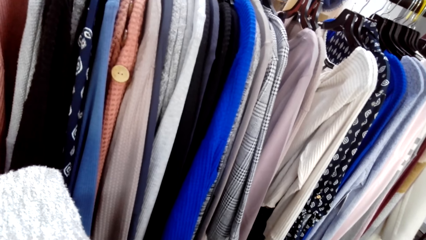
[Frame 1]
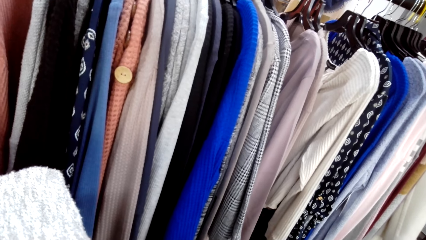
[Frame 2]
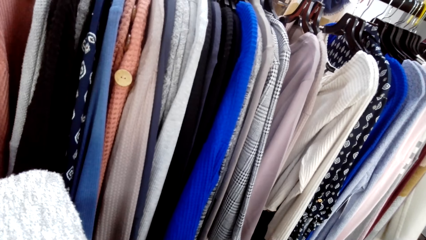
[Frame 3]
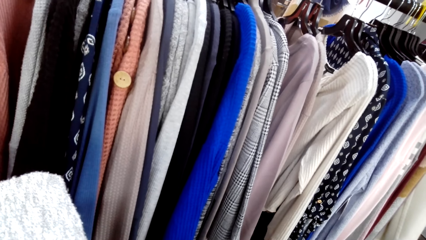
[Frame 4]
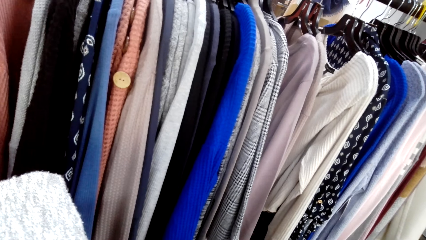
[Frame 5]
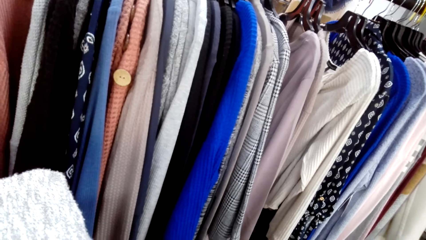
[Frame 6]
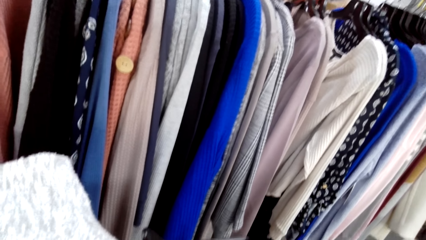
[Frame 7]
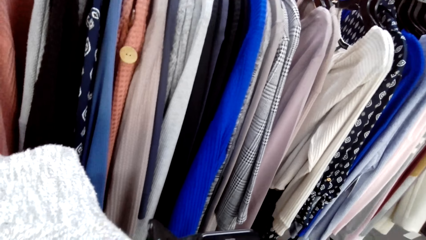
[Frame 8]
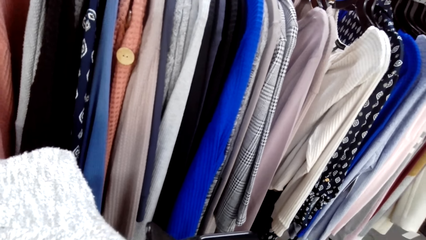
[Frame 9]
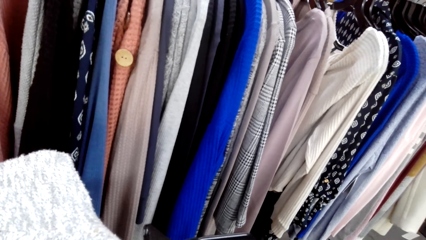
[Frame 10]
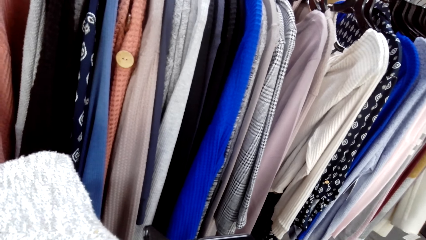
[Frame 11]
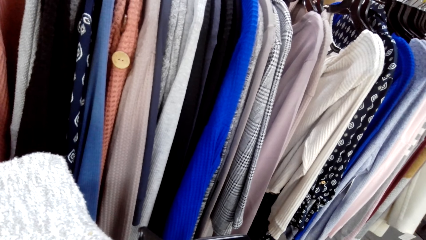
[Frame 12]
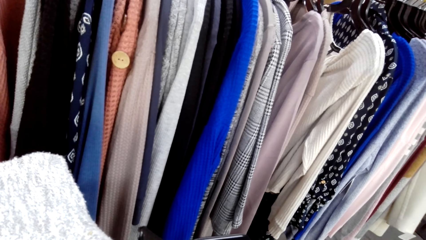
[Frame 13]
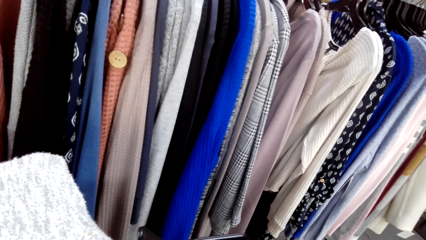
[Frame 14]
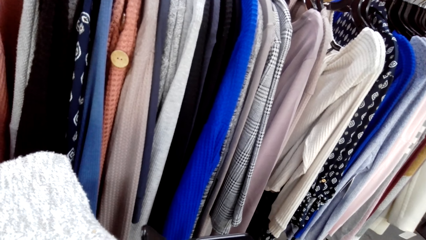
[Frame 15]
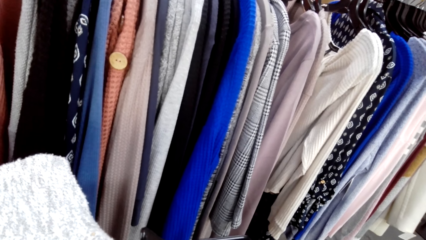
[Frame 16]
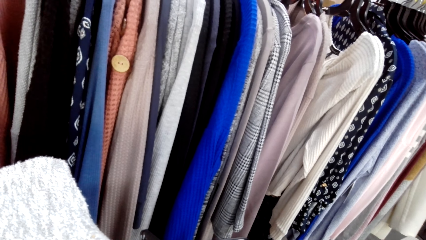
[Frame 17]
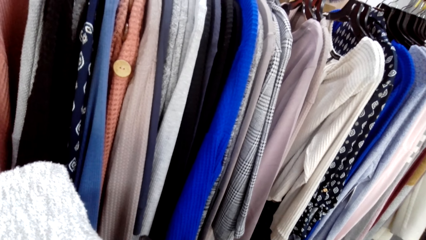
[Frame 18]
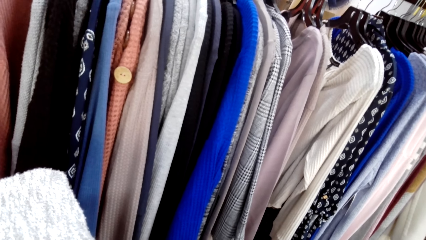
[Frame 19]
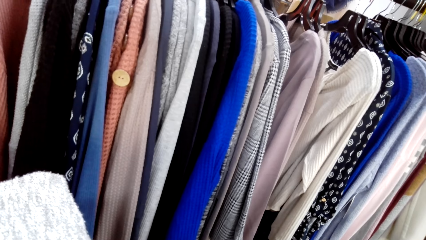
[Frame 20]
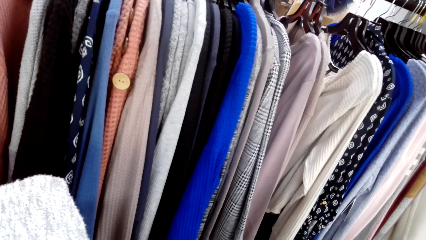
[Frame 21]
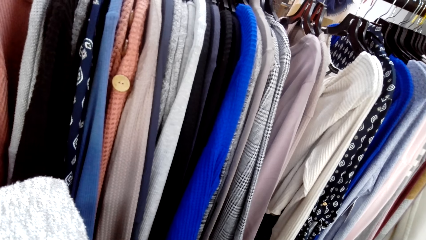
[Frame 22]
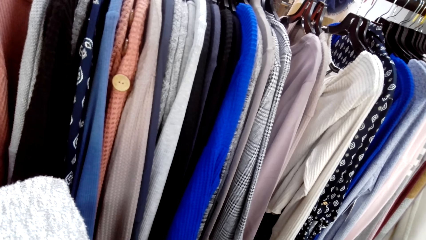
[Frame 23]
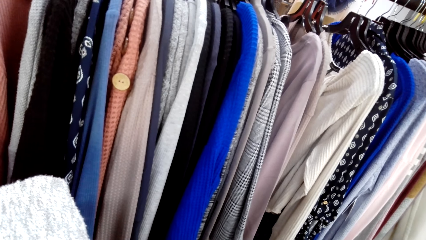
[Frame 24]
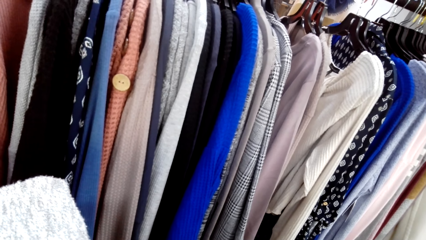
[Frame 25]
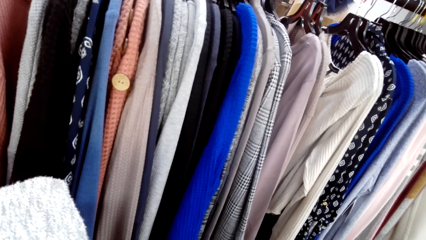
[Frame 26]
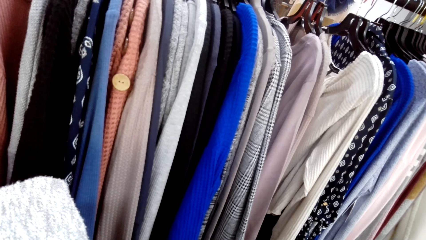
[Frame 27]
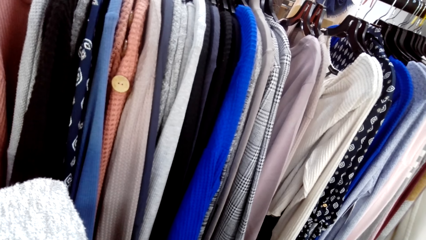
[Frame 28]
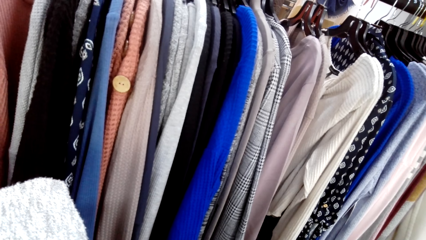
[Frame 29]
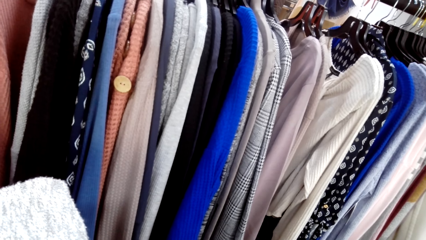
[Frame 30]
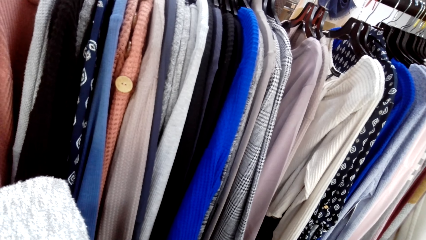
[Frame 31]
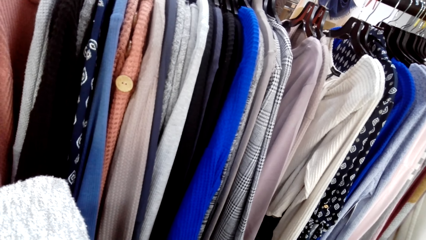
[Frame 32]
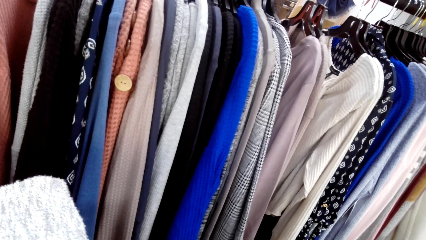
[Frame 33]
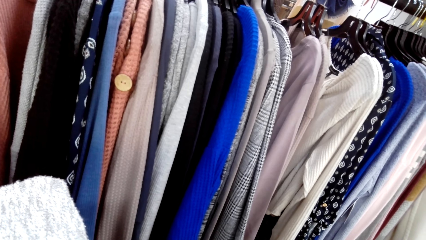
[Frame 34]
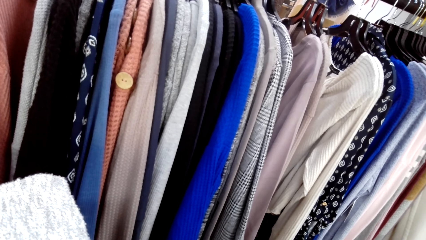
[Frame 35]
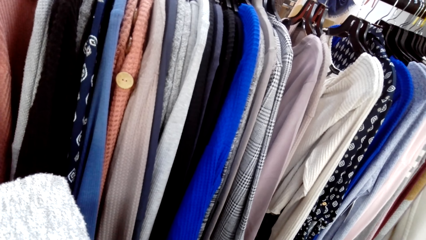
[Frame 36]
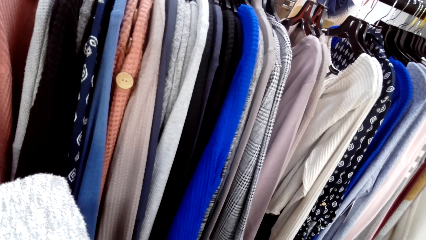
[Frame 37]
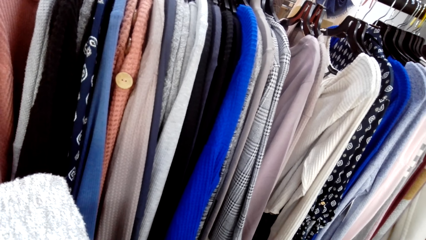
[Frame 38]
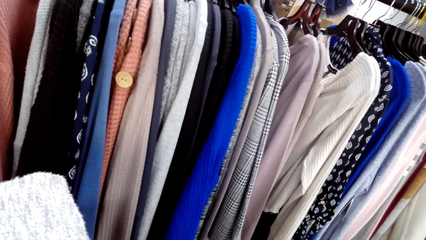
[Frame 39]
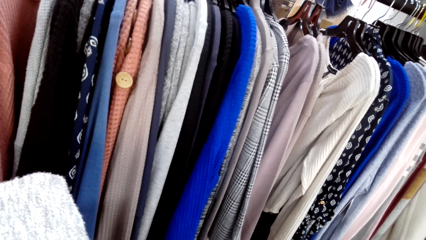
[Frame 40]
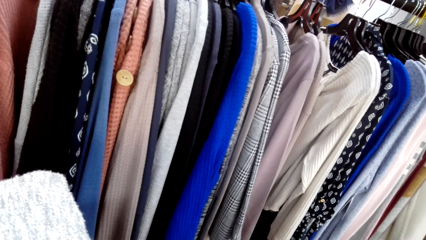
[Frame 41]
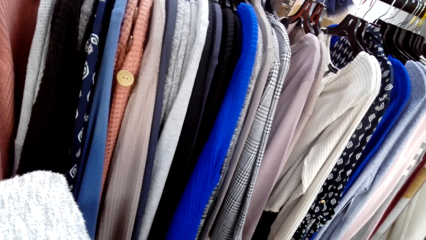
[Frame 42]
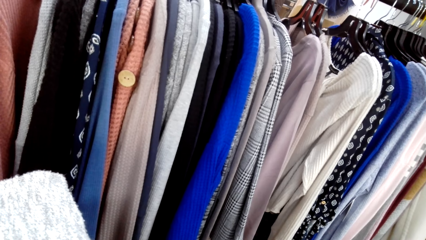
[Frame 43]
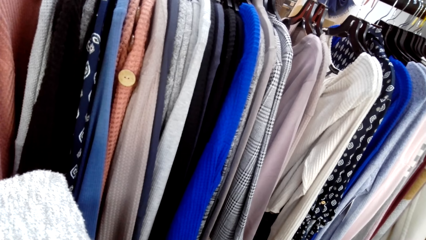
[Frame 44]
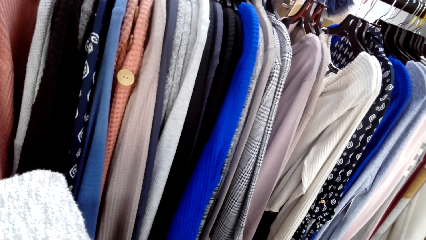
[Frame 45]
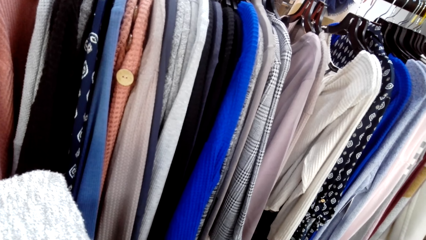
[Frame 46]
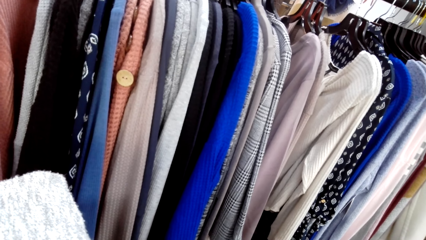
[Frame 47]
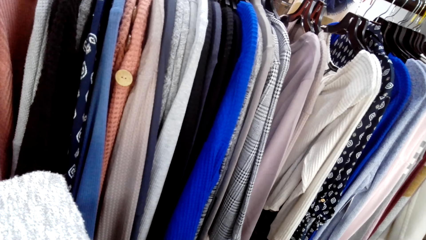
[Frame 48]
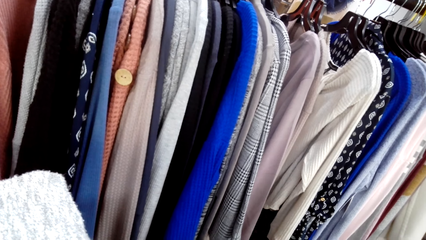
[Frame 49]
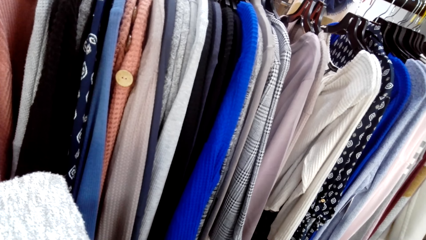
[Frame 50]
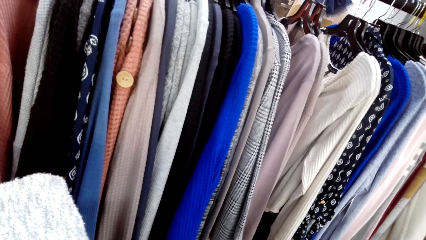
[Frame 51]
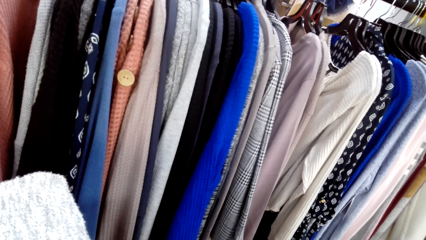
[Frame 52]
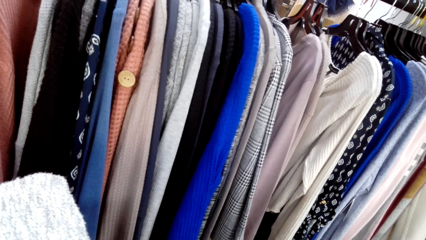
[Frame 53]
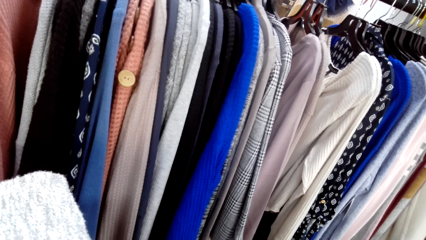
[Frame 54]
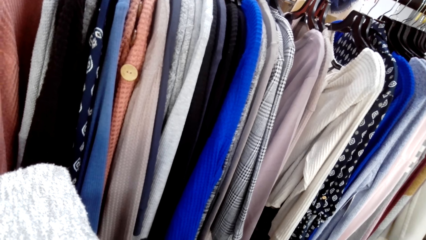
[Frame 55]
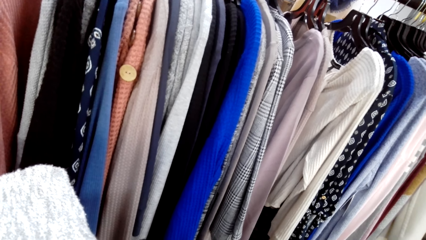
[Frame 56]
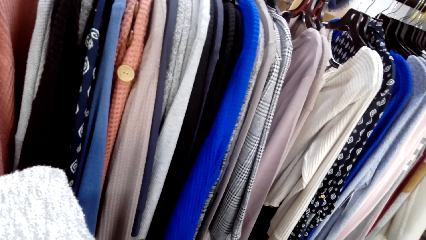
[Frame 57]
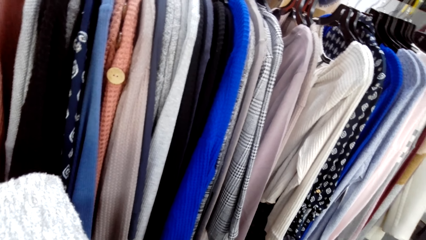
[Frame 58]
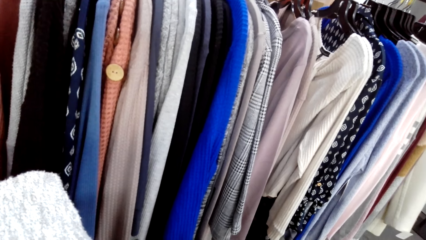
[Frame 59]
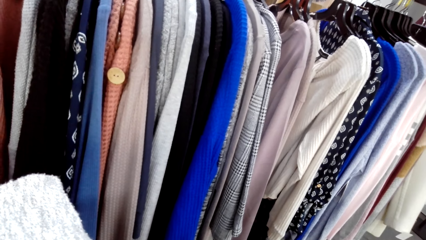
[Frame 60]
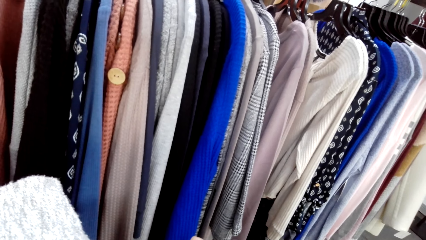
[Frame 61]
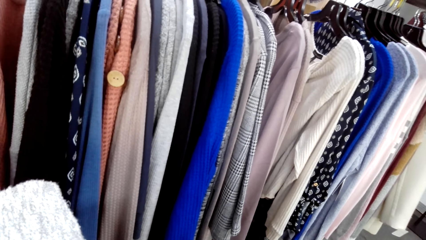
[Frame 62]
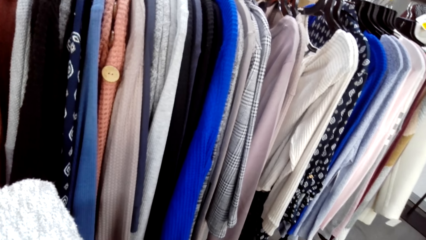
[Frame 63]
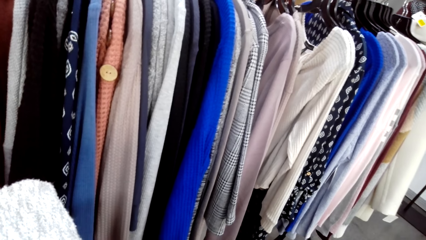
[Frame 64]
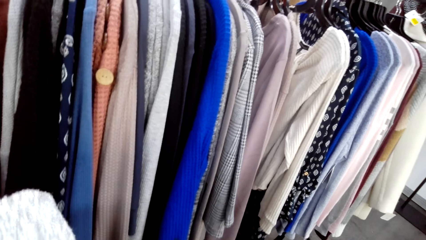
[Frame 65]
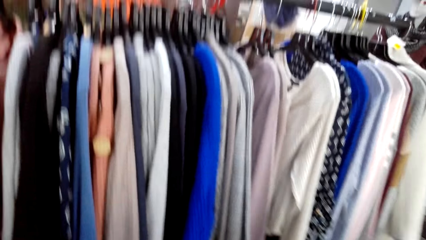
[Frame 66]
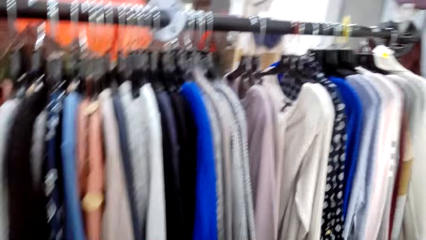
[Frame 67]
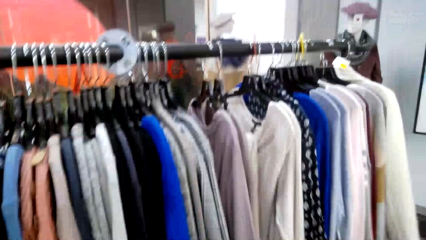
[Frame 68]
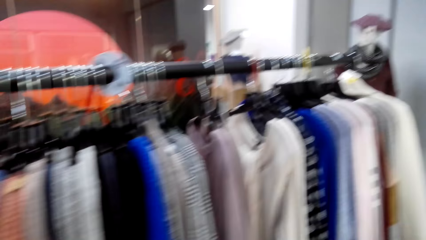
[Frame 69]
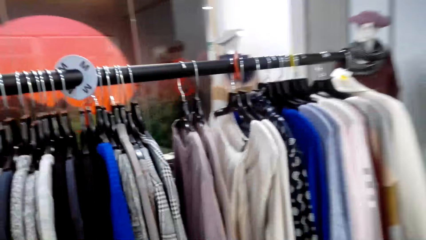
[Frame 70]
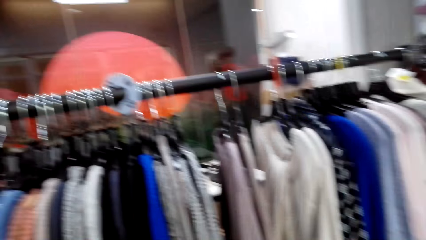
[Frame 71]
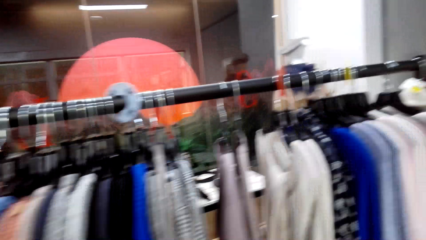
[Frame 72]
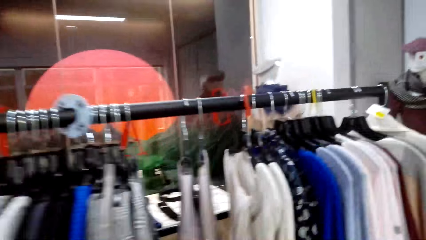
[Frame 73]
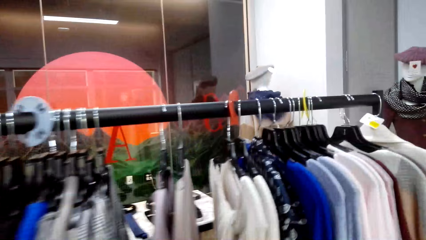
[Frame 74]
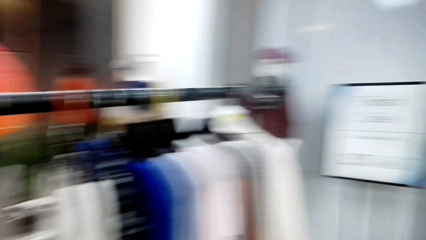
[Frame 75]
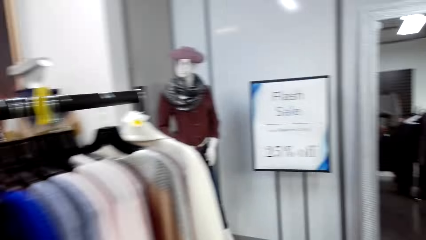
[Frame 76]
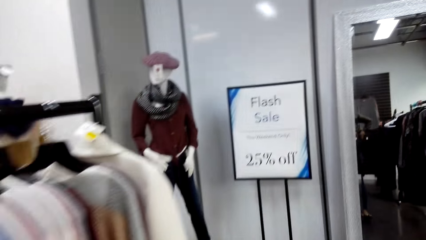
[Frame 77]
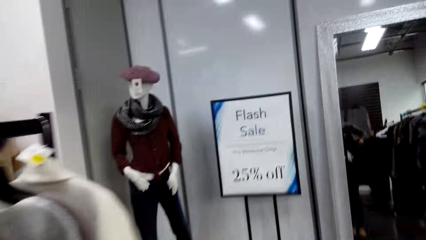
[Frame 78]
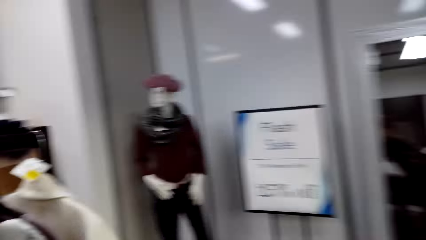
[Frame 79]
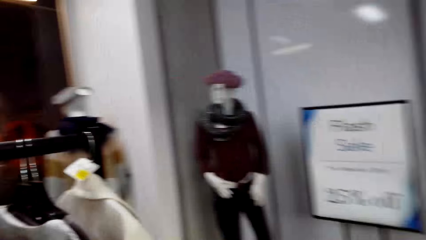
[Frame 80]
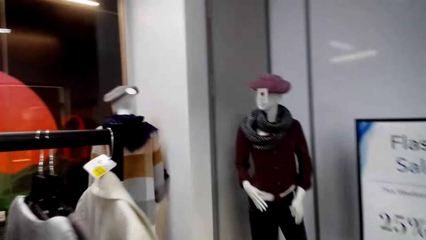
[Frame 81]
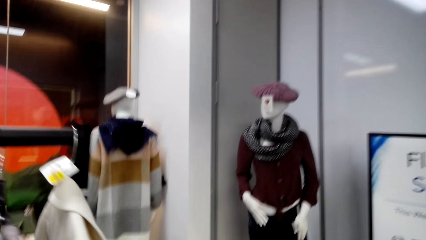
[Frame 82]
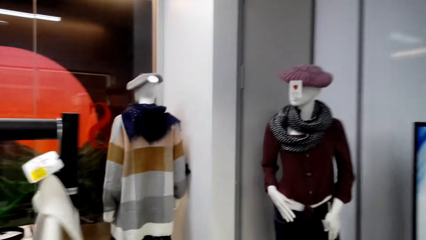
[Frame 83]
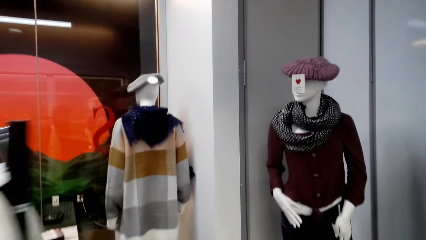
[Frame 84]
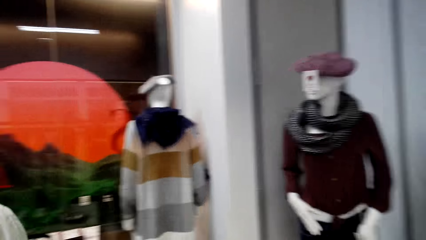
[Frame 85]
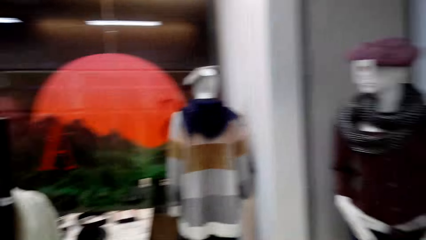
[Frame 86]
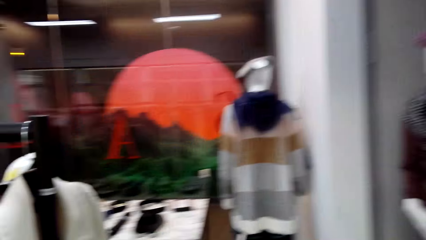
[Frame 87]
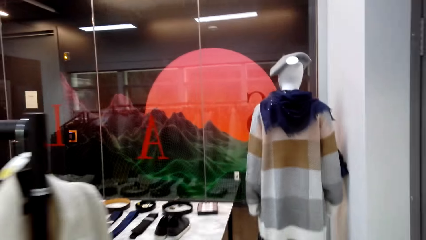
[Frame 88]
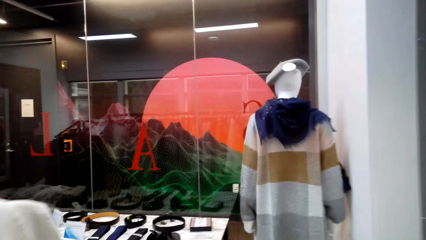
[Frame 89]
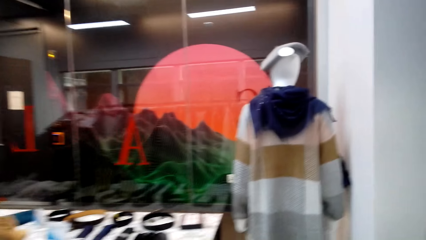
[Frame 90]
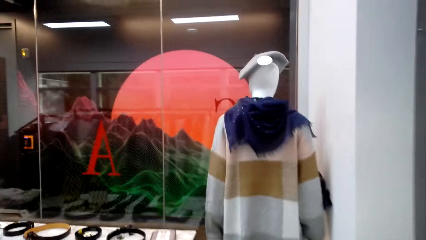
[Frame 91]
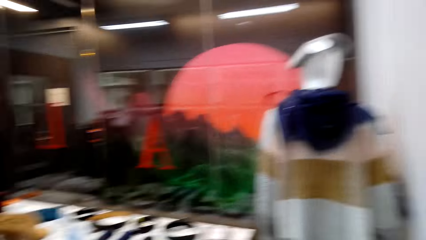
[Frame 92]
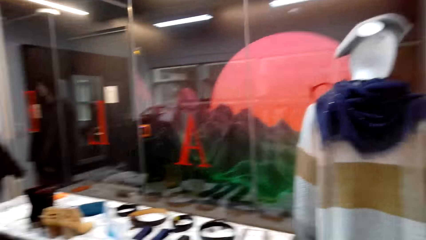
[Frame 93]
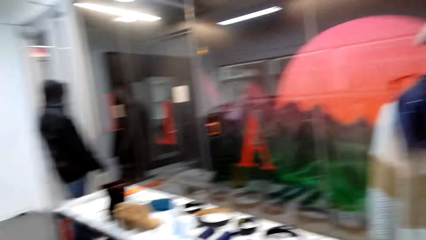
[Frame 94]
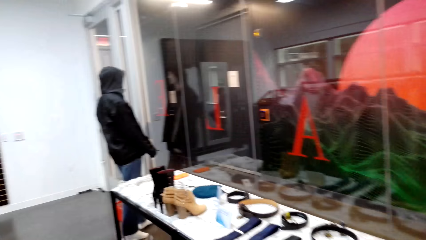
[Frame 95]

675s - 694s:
The camera wearer scrolls the phone. They walk around the clothes store.
